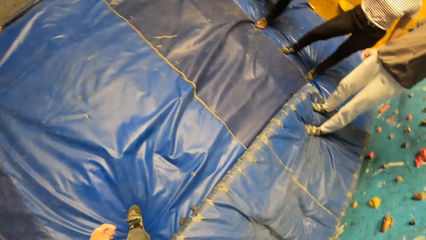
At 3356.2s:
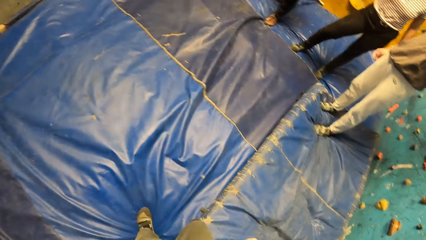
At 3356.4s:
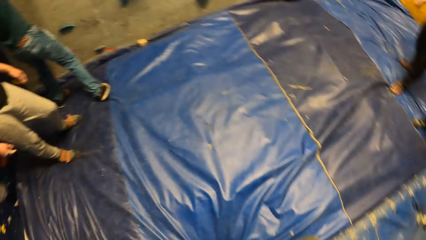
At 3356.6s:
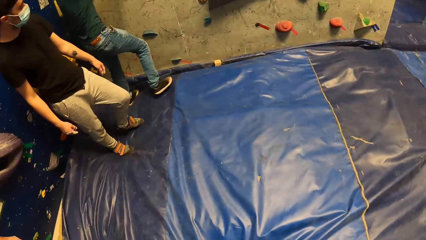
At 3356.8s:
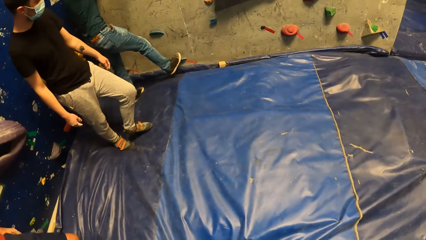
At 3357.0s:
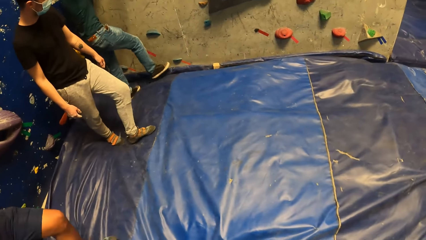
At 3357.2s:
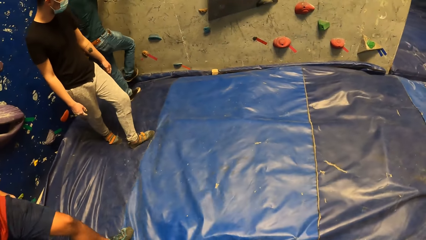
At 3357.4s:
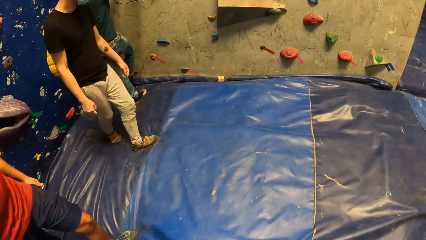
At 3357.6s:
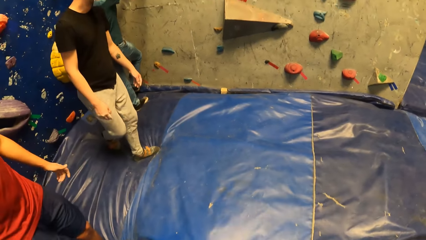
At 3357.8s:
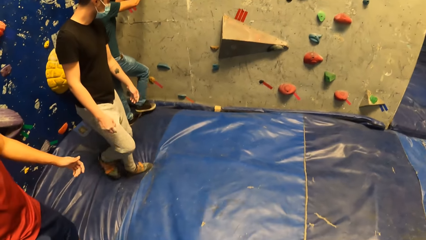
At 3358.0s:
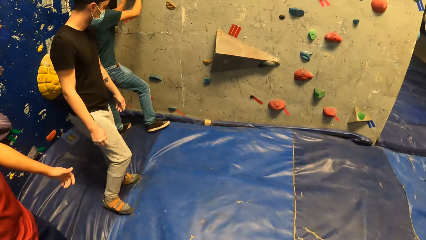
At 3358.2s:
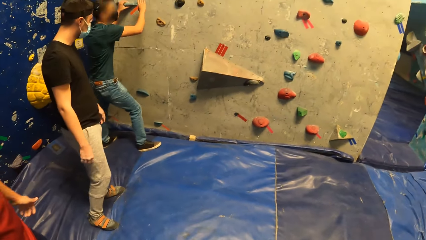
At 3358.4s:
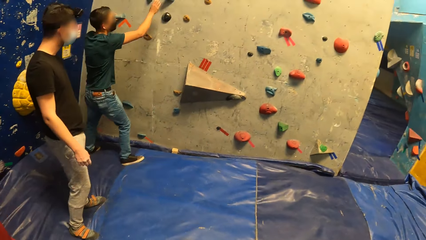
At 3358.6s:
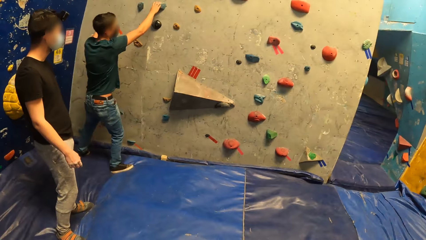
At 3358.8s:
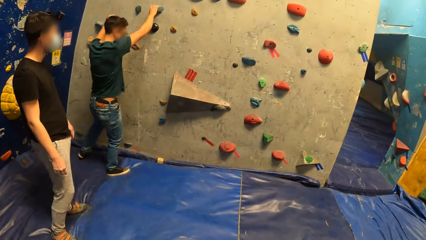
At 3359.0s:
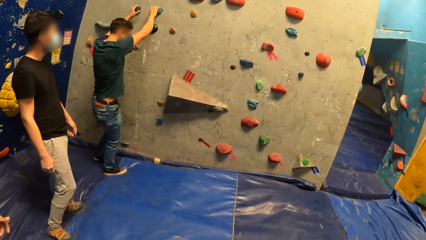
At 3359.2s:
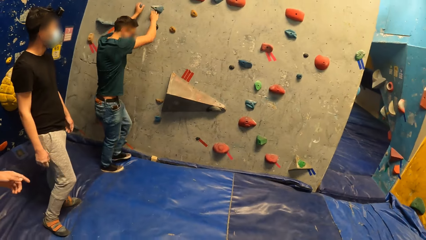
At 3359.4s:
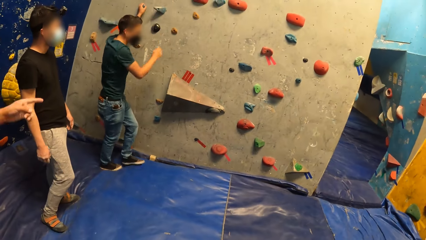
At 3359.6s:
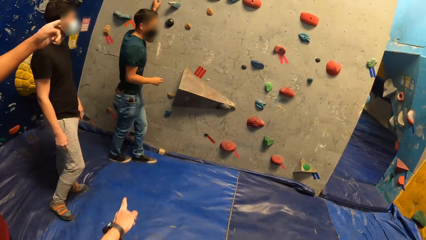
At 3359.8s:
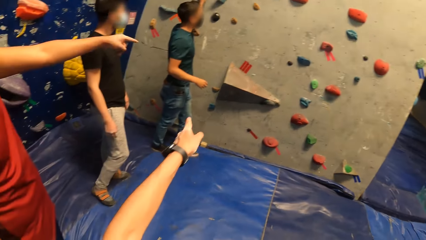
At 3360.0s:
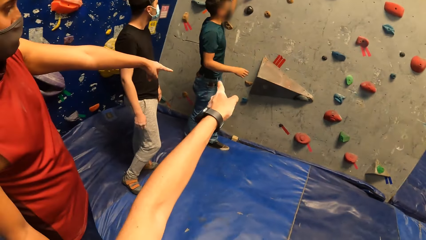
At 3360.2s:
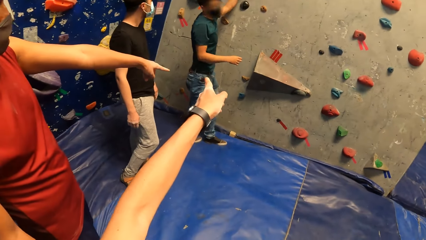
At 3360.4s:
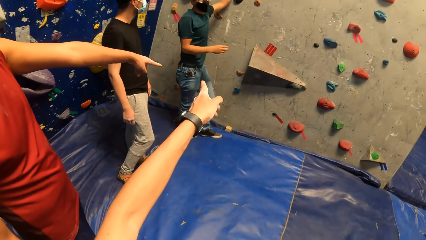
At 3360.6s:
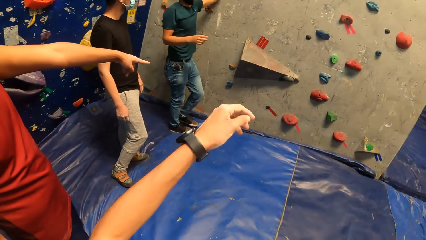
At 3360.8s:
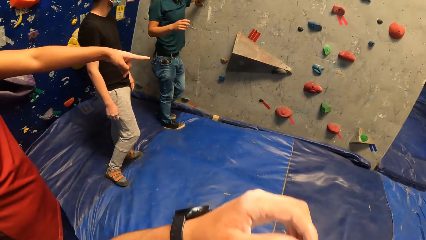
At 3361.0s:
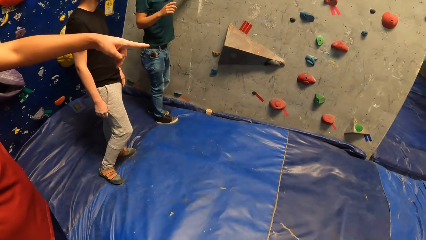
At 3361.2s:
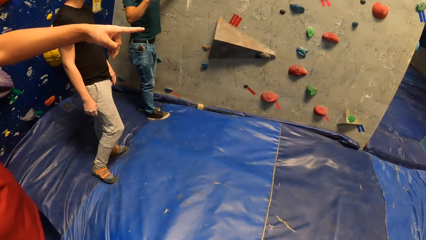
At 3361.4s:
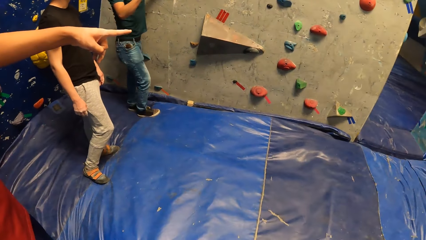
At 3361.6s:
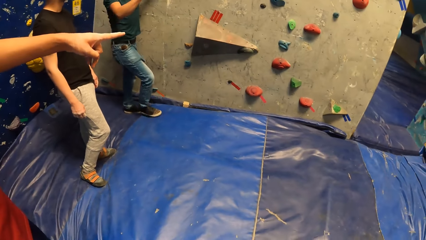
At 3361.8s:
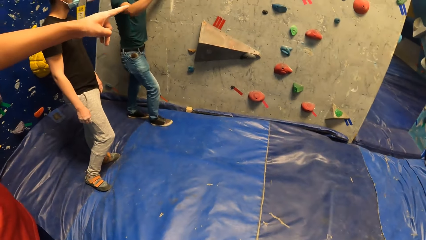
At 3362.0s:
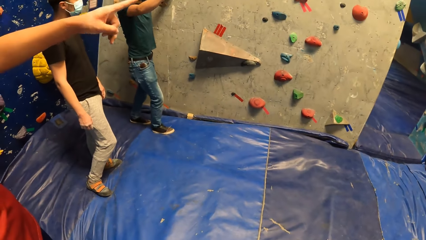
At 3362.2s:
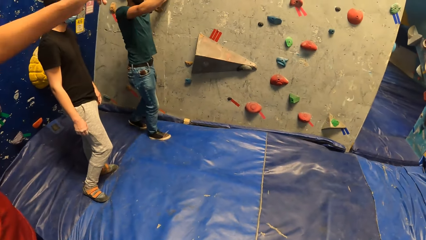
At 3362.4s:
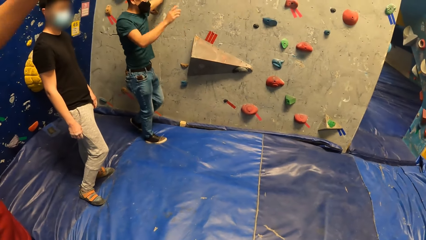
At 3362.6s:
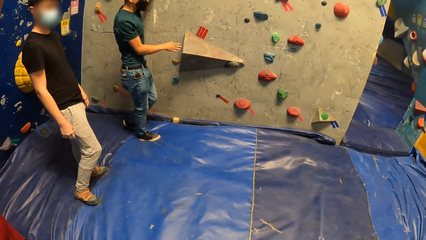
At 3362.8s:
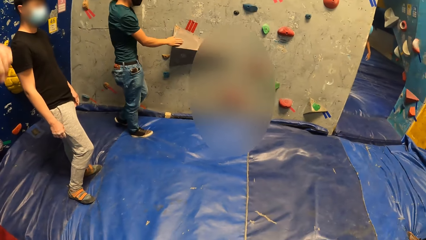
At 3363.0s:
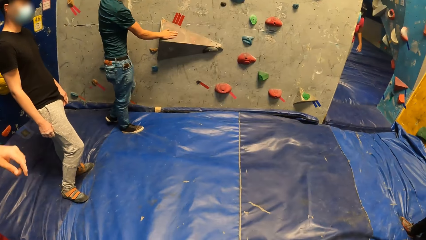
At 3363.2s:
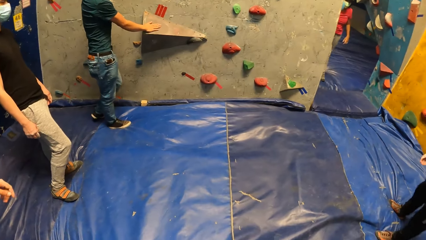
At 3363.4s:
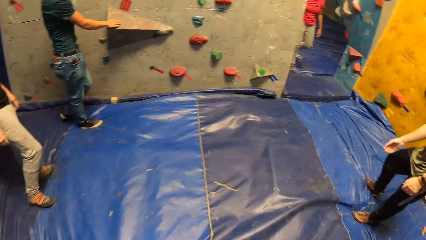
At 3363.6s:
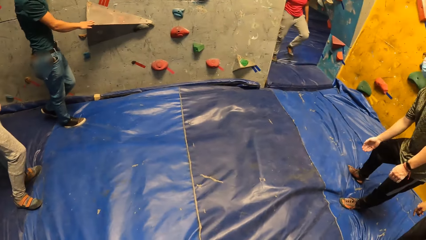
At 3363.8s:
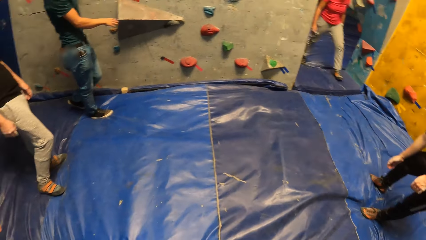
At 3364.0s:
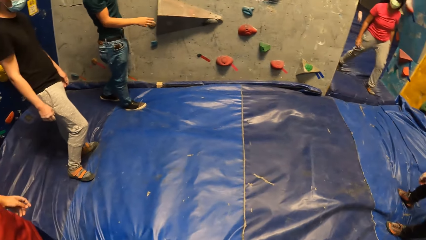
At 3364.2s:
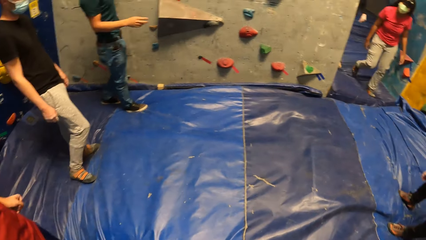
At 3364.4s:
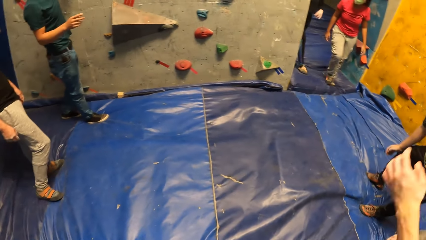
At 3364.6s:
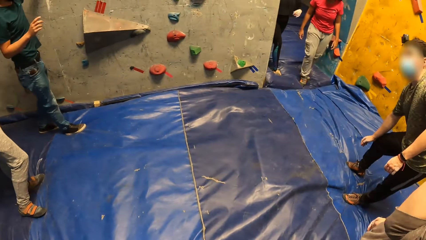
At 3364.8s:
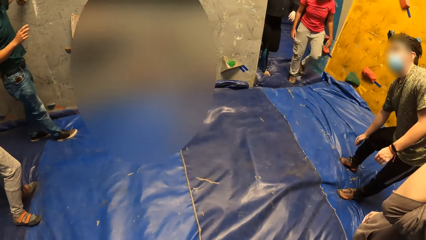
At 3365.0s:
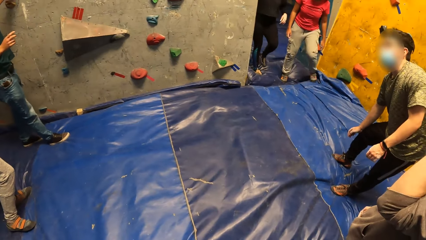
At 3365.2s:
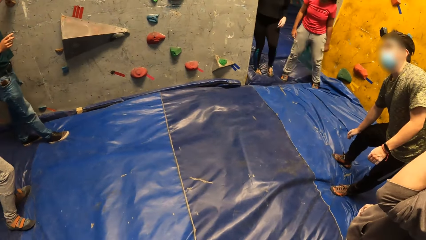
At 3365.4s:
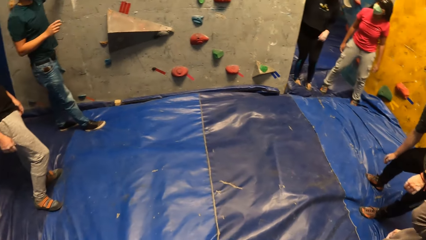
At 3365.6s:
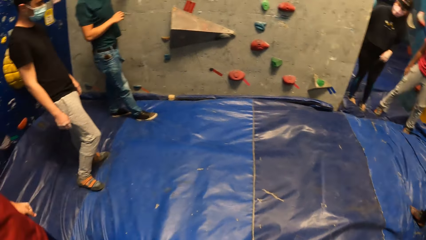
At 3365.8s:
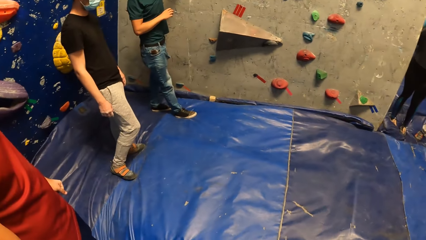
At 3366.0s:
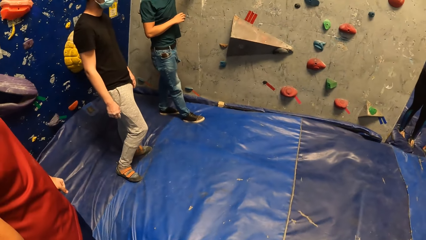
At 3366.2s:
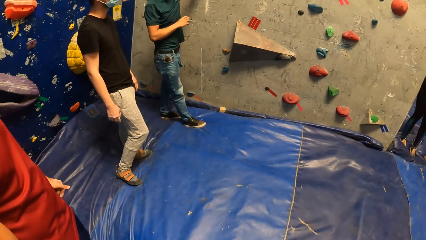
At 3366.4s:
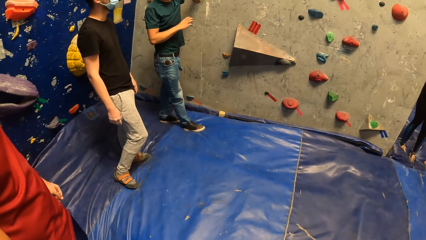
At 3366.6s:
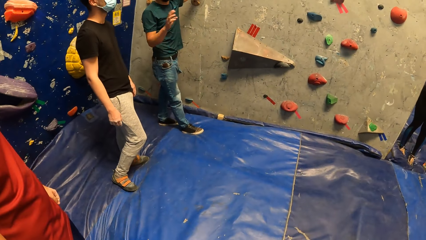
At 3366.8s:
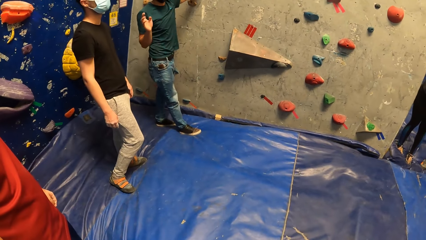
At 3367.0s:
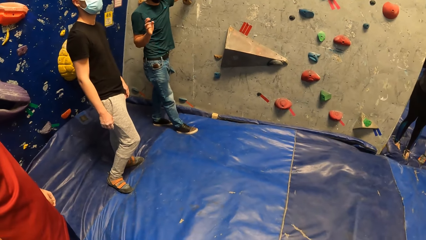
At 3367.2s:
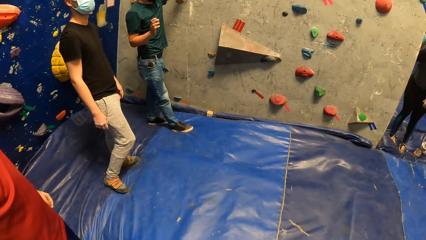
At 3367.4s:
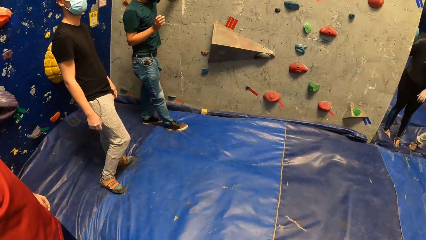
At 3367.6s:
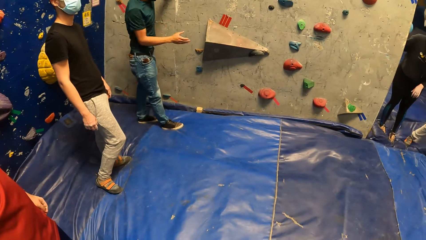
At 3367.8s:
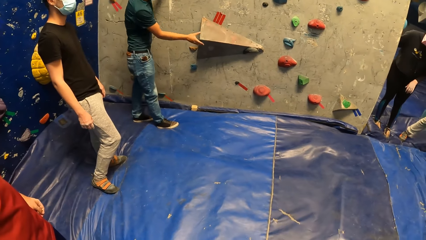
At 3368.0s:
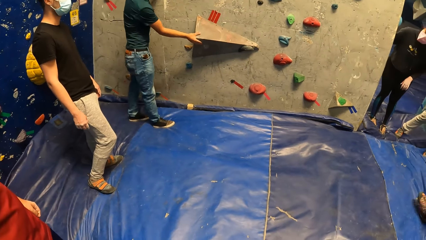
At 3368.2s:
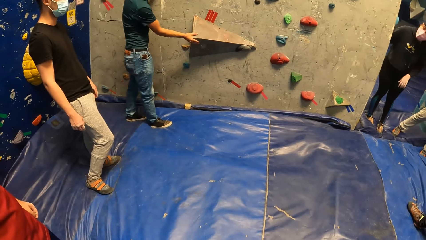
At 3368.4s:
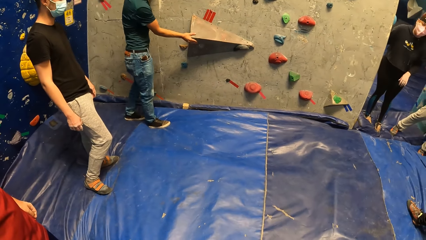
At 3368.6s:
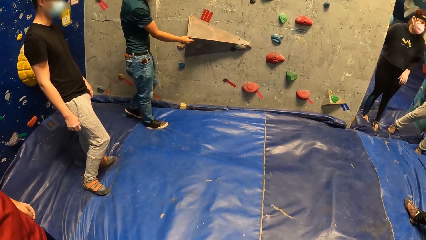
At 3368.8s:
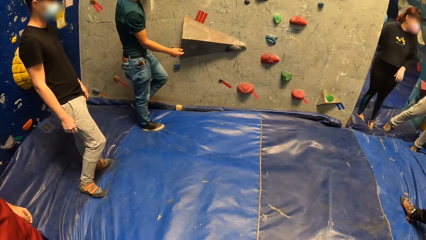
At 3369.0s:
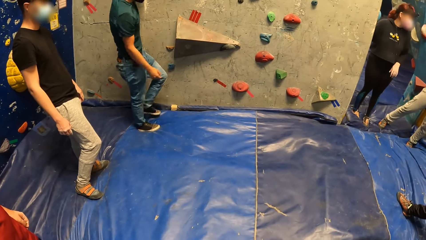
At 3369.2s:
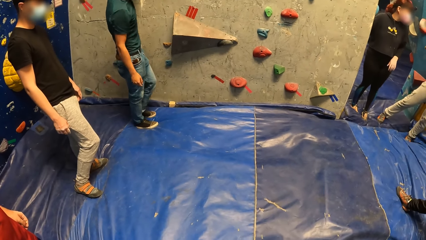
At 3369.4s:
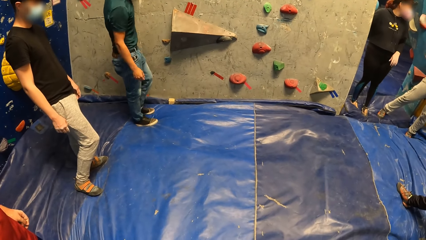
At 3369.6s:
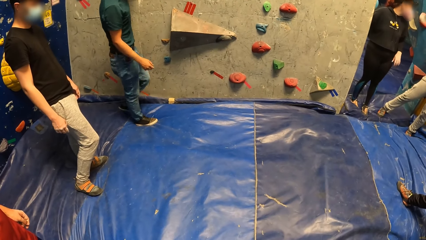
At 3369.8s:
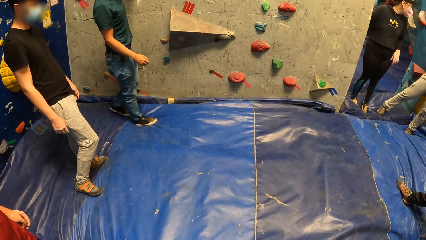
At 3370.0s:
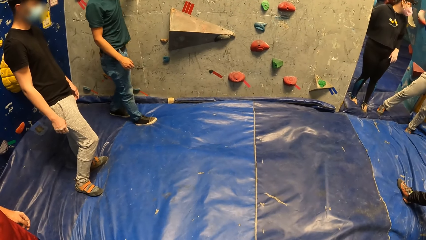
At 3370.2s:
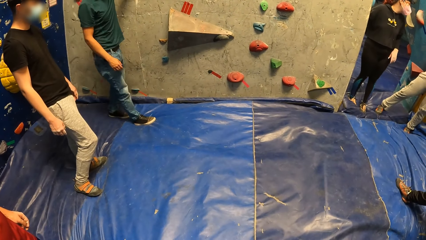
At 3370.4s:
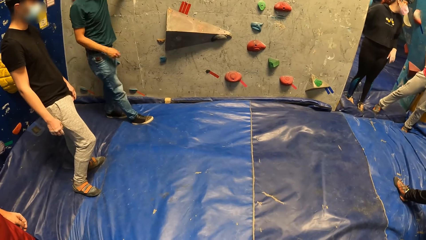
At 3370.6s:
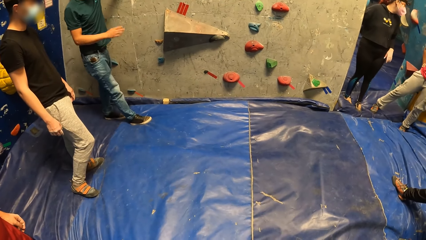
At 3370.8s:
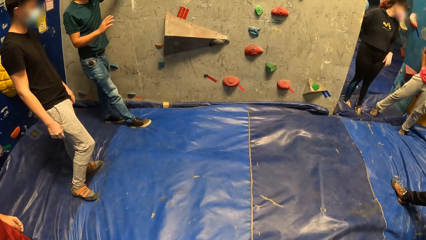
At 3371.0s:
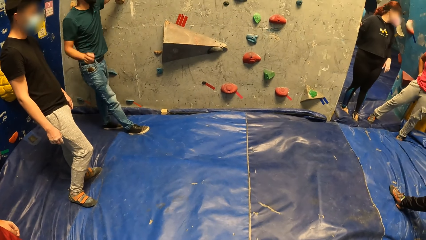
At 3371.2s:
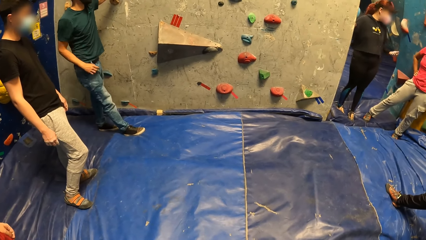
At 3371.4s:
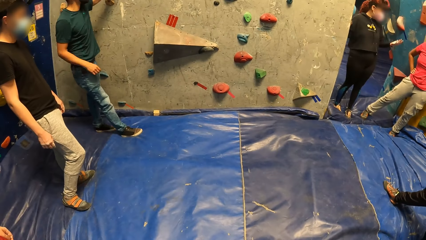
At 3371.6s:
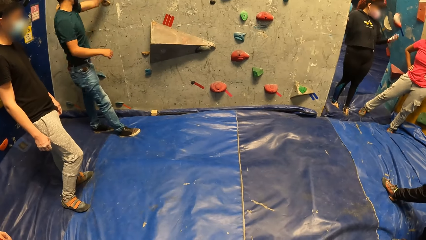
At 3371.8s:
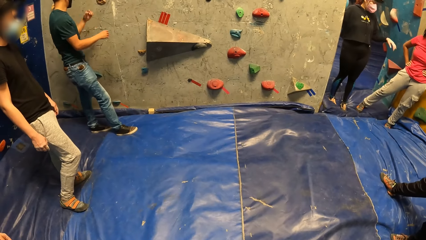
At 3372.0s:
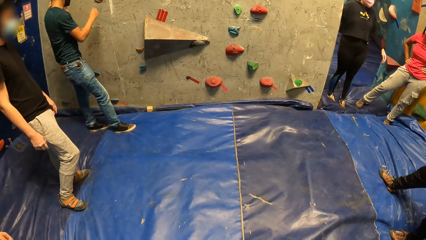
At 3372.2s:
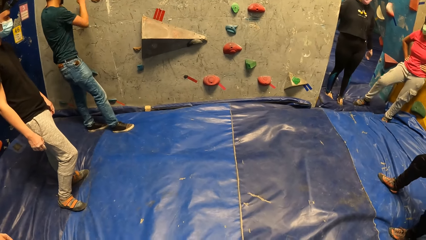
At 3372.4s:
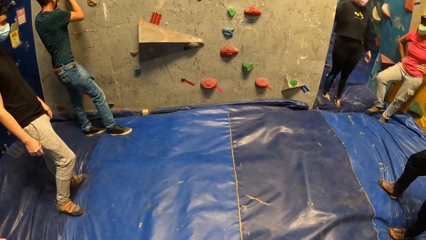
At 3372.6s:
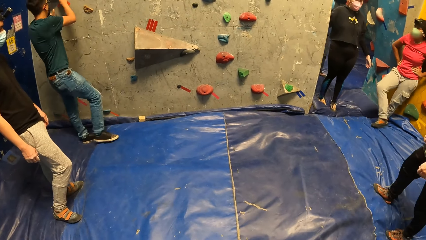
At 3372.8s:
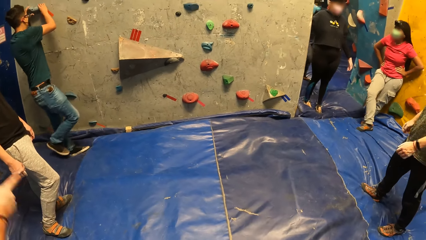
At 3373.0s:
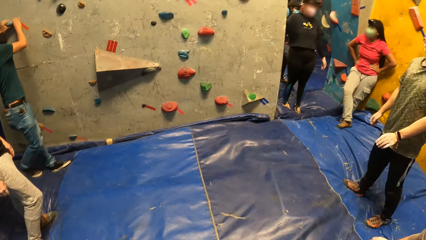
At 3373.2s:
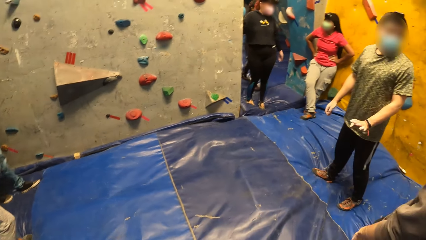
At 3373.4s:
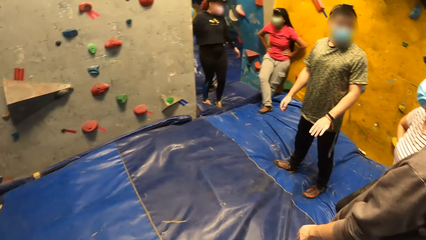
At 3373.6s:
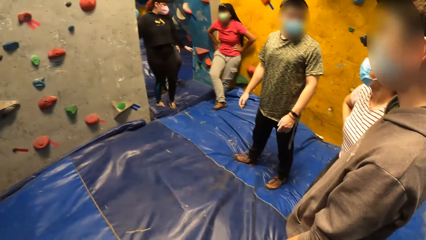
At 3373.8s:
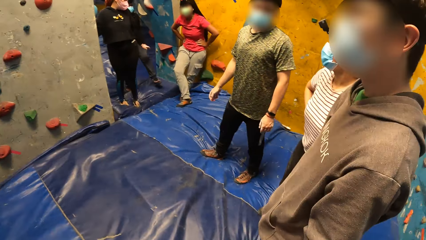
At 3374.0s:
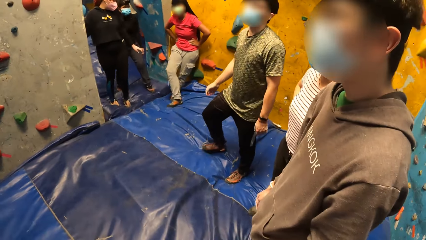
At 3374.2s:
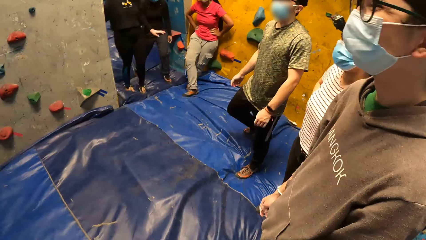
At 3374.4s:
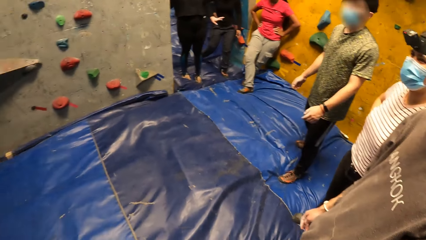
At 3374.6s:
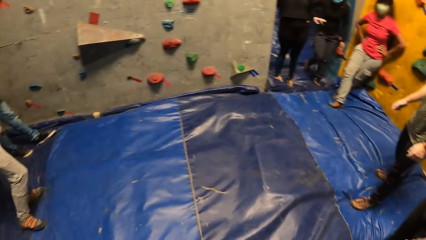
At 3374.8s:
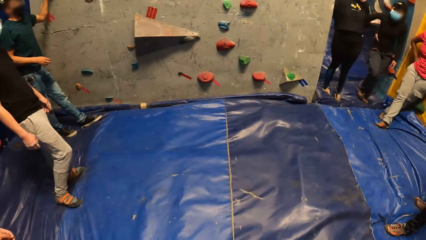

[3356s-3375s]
A man places his right leg on a sloper on the bouldering wall. He interacts with the group of people, moves the legs, holds a rock, and places his right hand on a climb hold on the bouldering wall. He places his left hand on a climb hold on the bouldering wall. The camera wearer interacts with the group of people. They point at the climbing wall. The man interacts with the group of people. He places his right hand on the climb hold on the bouldering wall. He gestures with his right hand. He interacts with the camera wearer. He places his right hand on the climb hold on the bouldering wall. A woman interacts with another woman. The man holds a rock.
